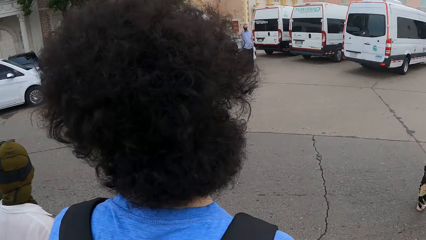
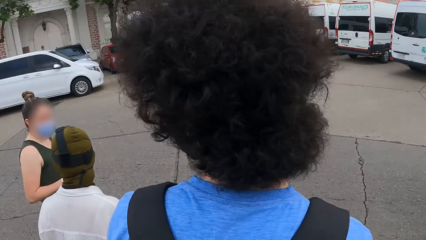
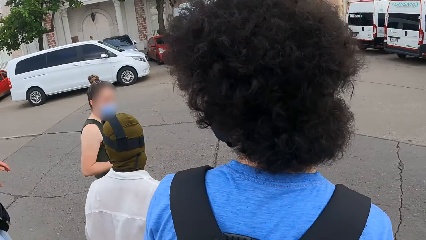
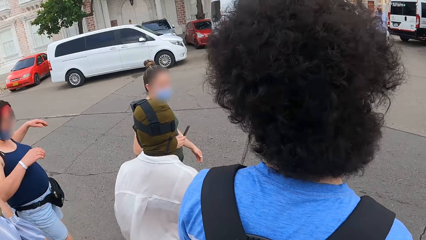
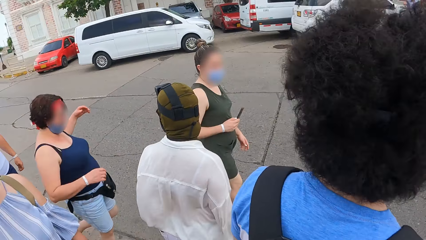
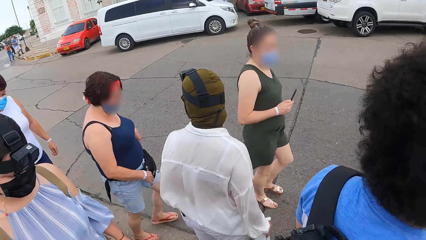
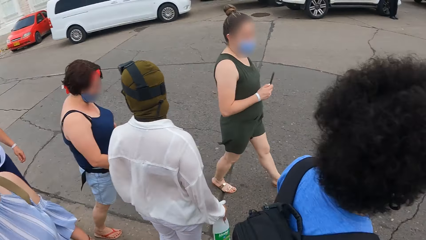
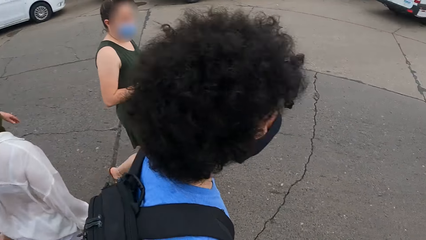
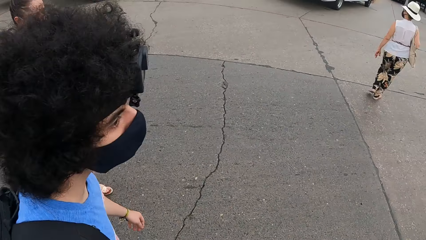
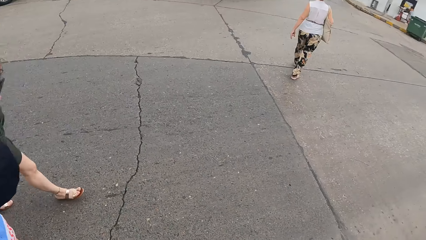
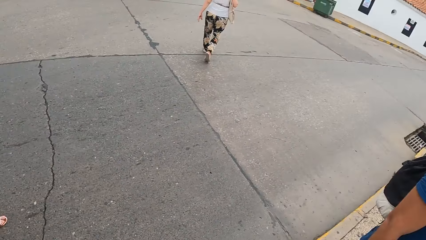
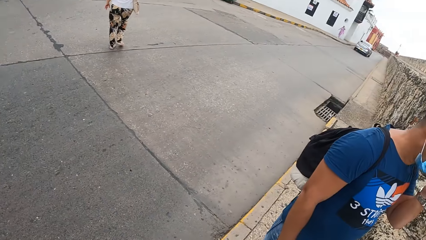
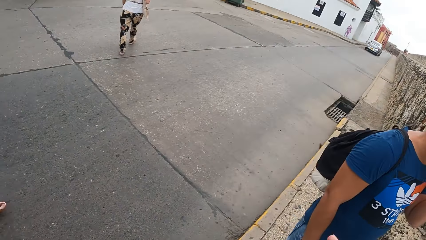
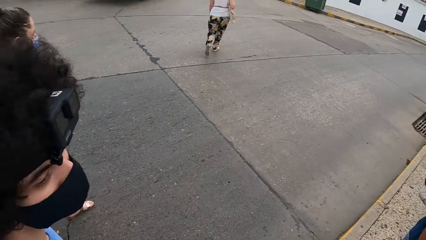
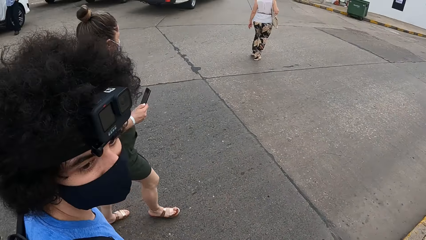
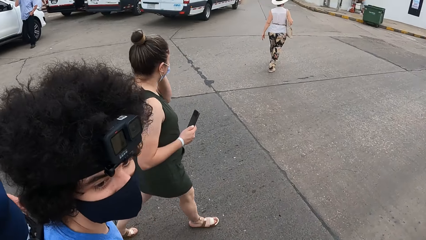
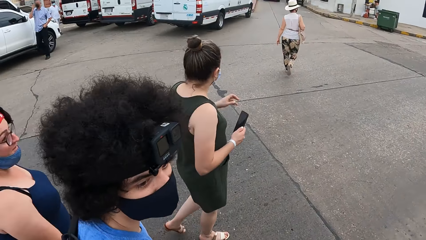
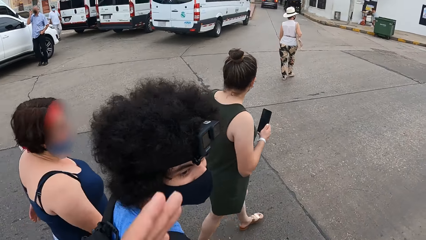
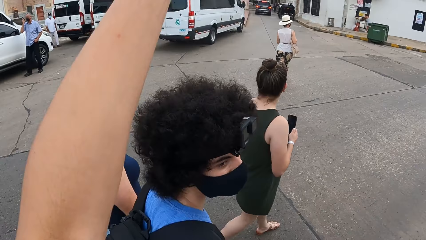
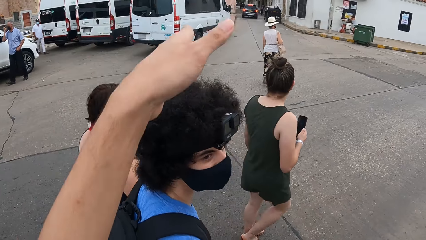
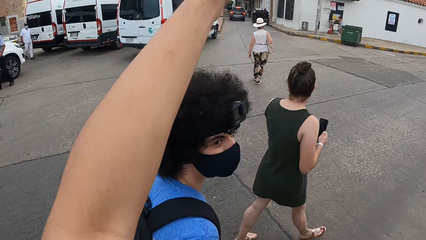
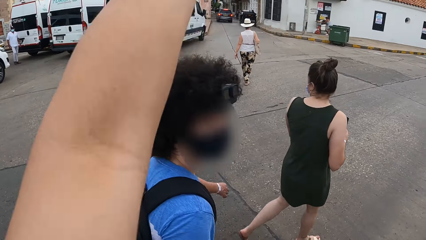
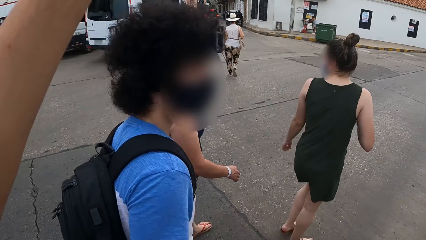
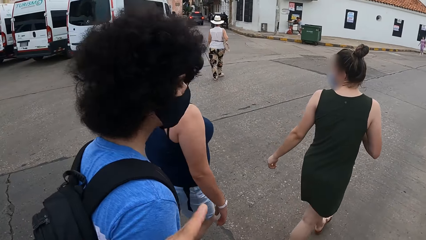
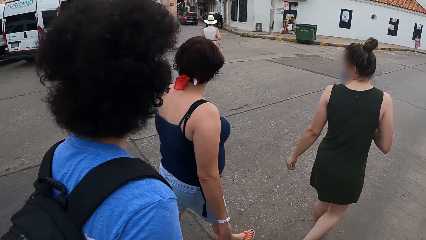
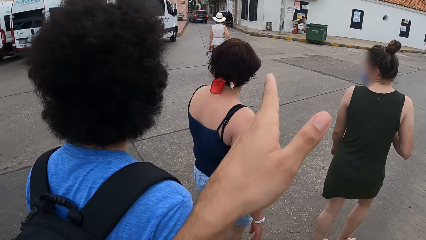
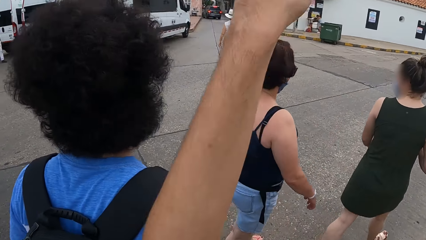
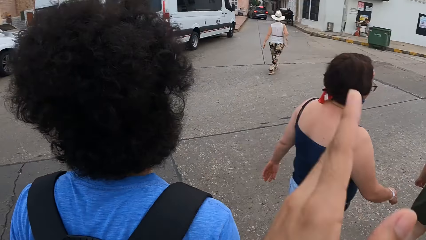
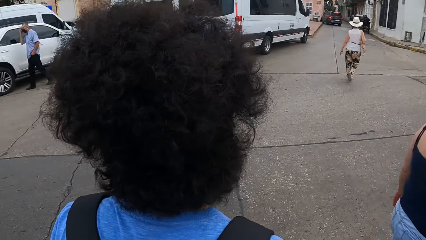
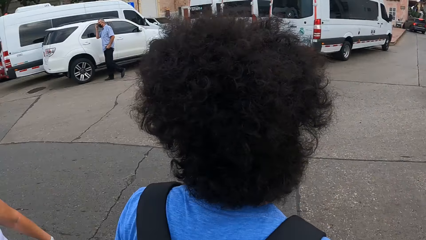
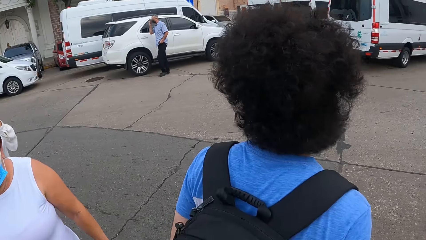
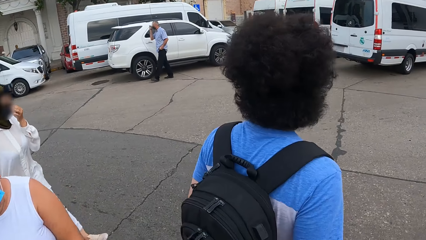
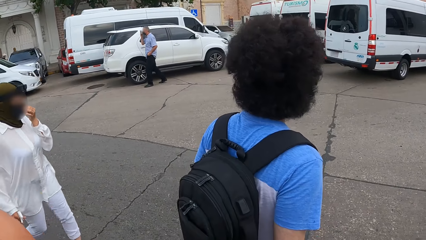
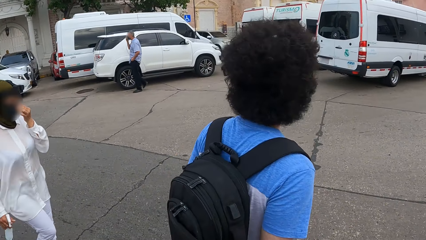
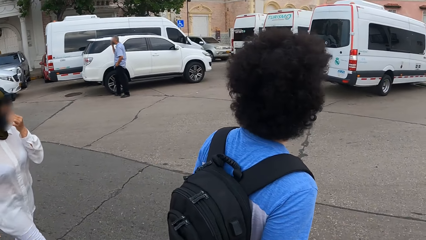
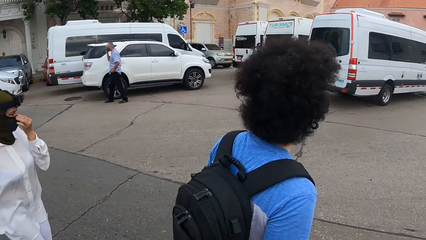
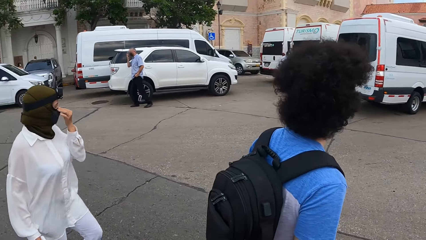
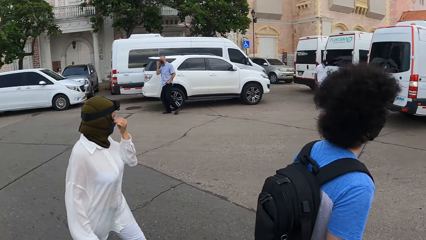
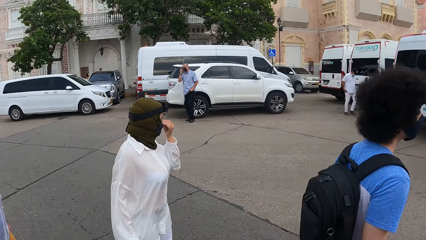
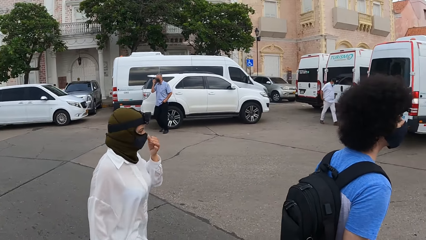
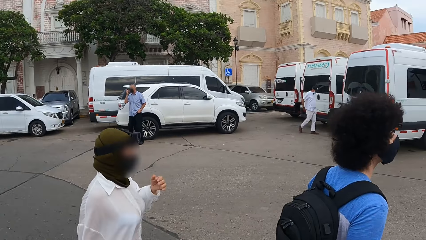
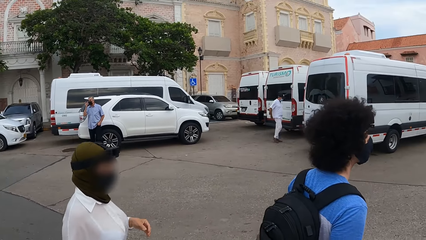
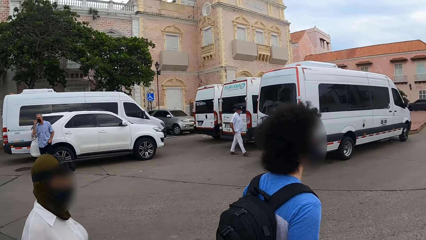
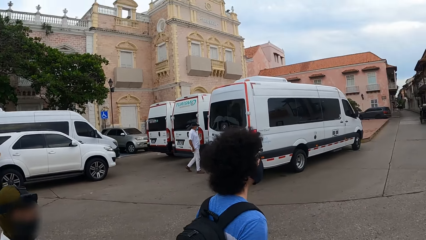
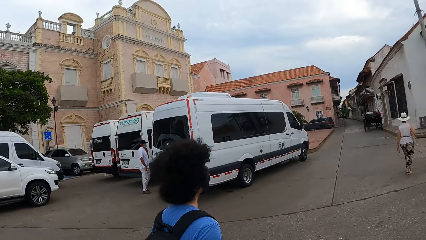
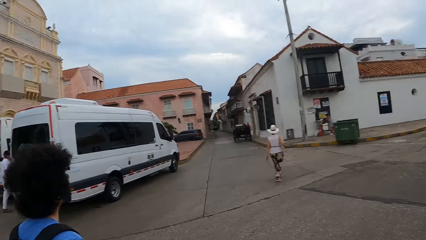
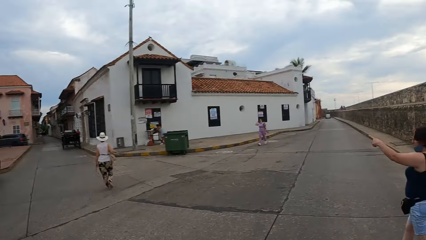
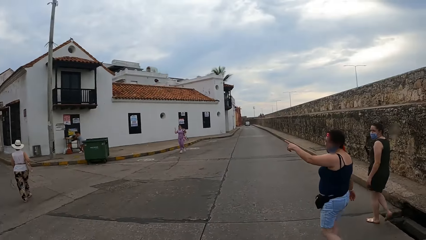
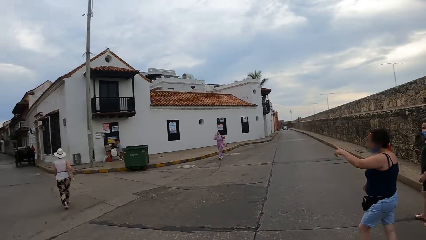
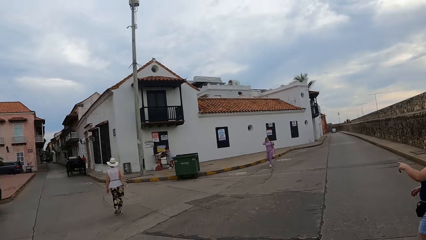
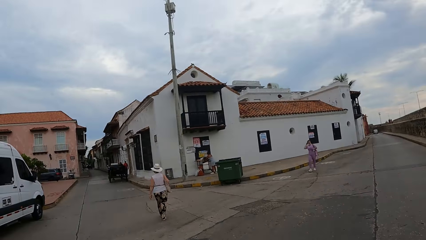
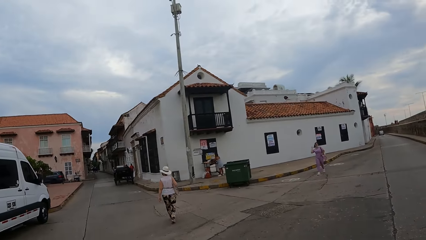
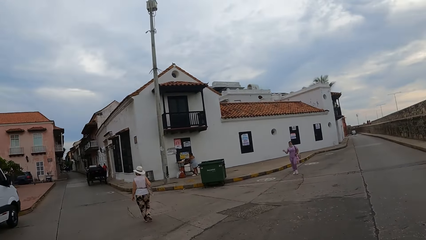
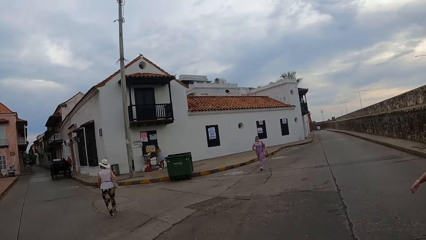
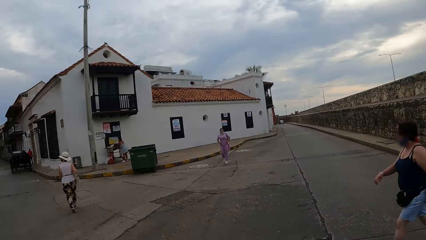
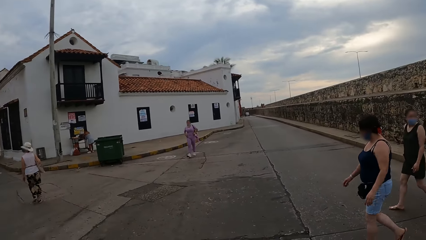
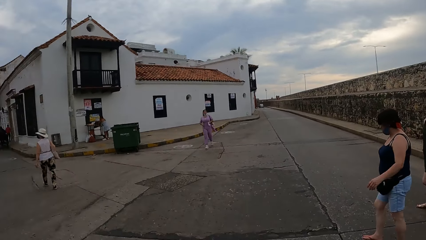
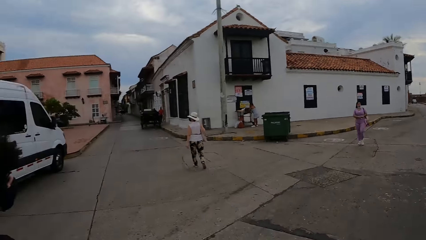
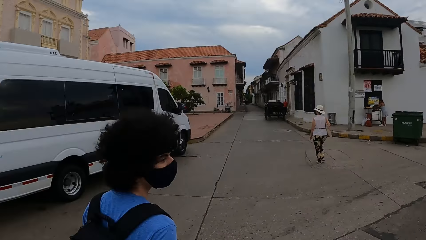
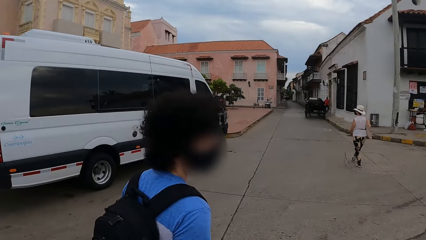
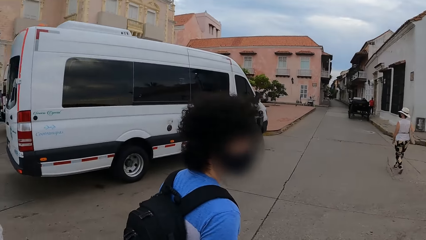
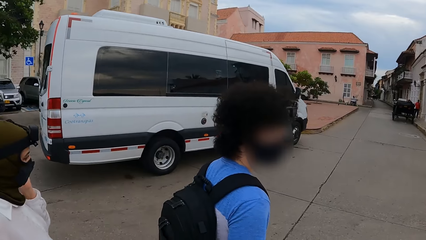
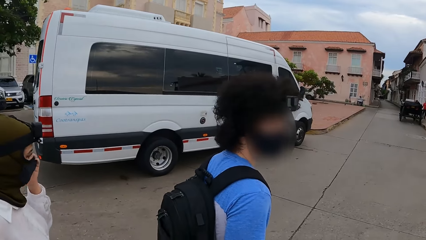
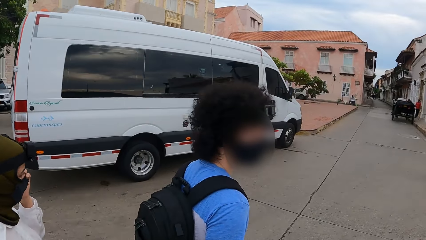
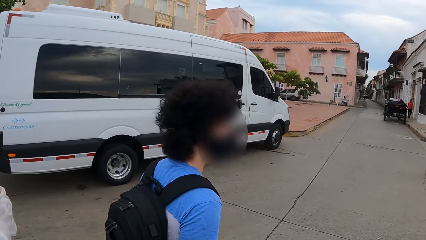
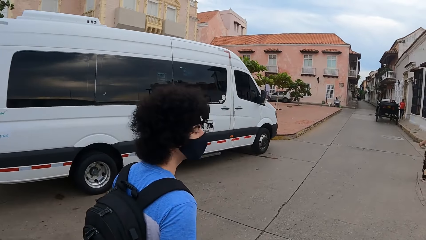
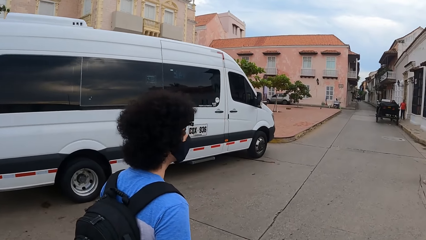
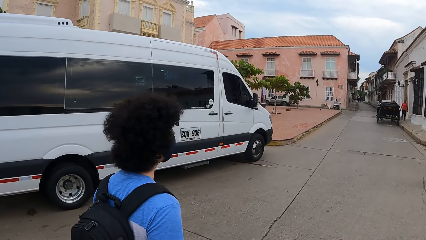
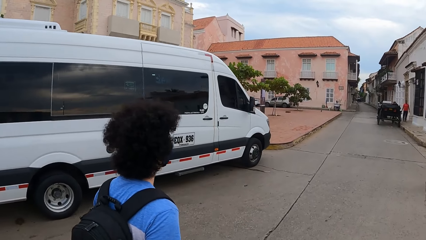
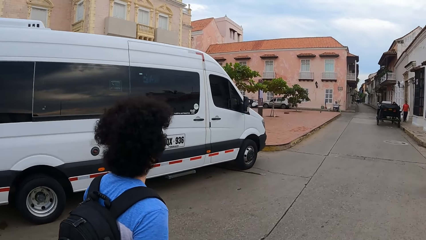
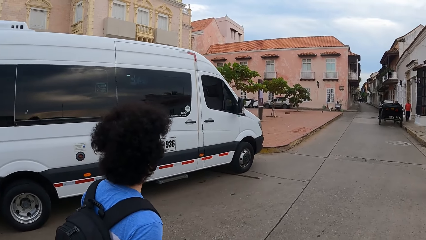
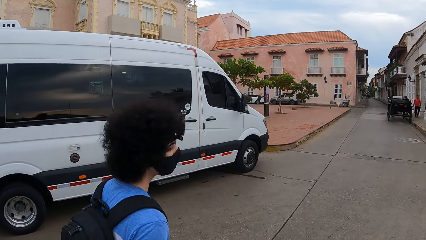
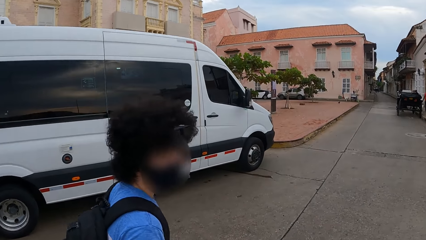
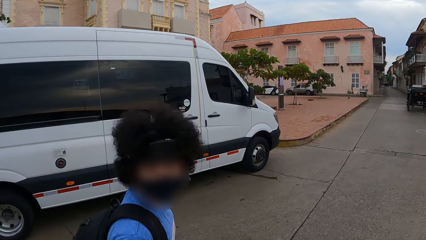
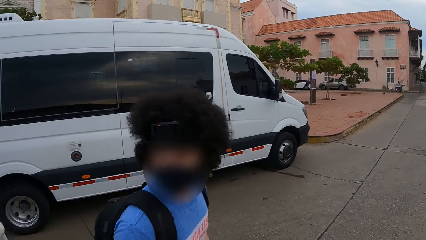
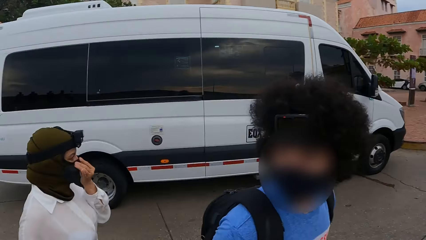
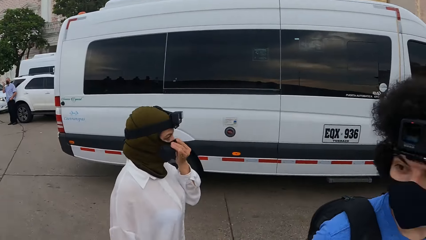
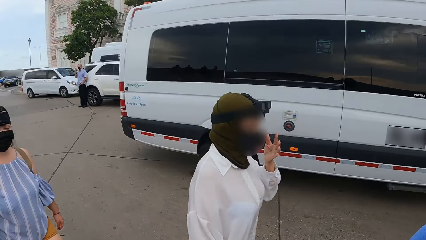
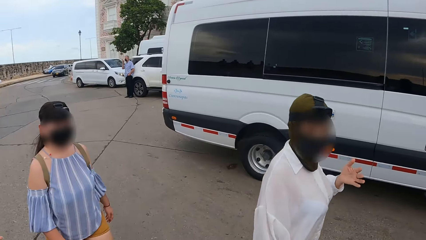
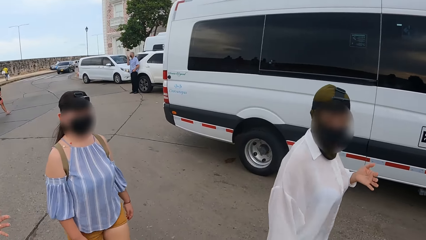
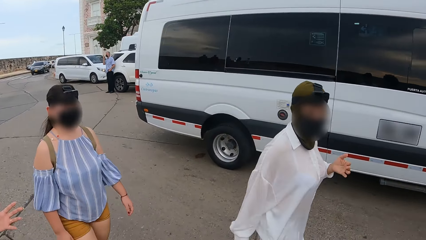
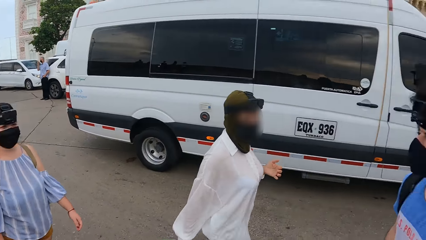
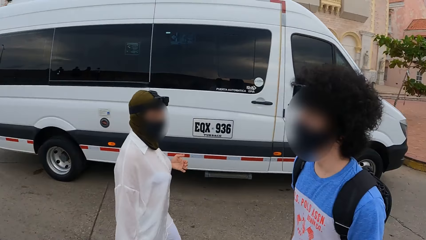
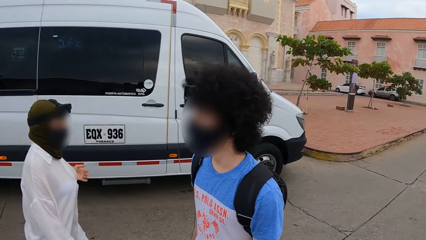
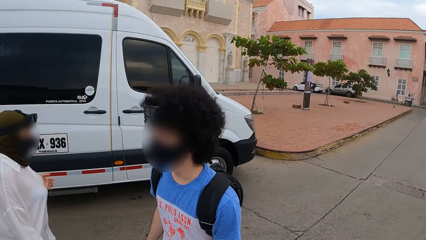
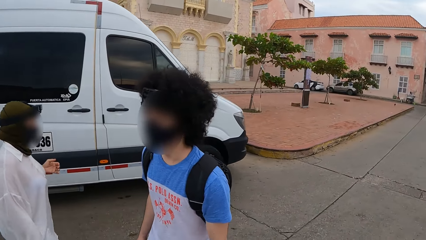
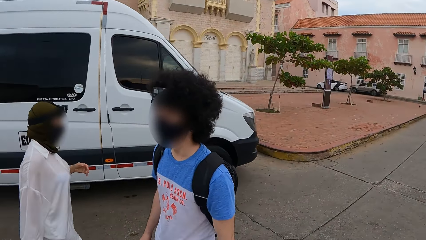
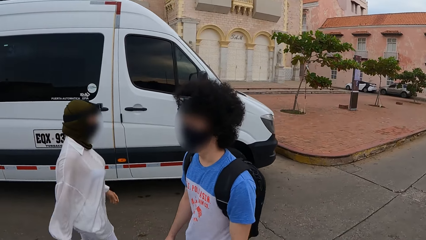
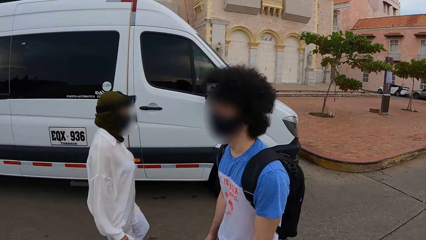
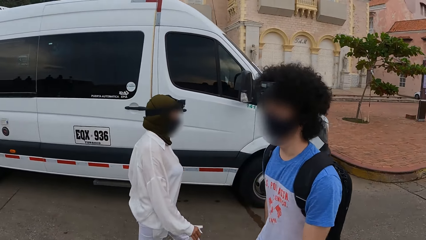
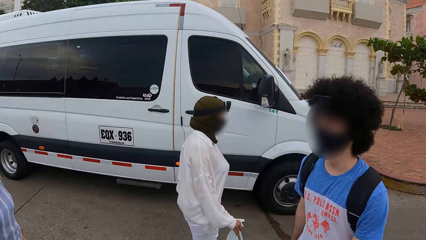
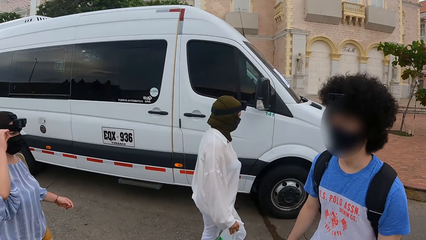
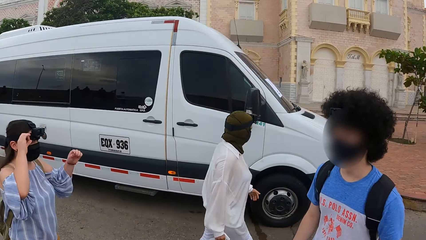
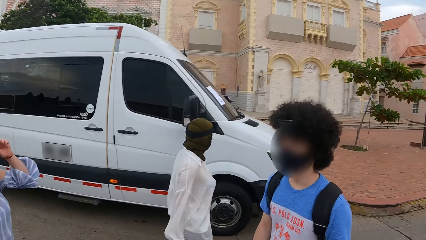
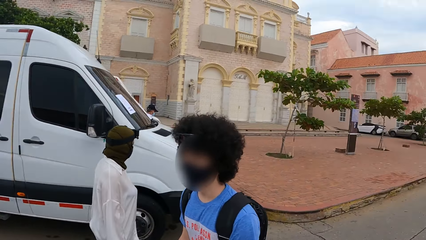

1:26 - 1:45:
A man stops and walks. The camera wearer lifts his hand and puts down his hand. He lifts his hand and puts down his hand. The man walks. The camera wearer walks on the tarmac road. The man turns around. The camera wearer looks around the road. The man walks.
